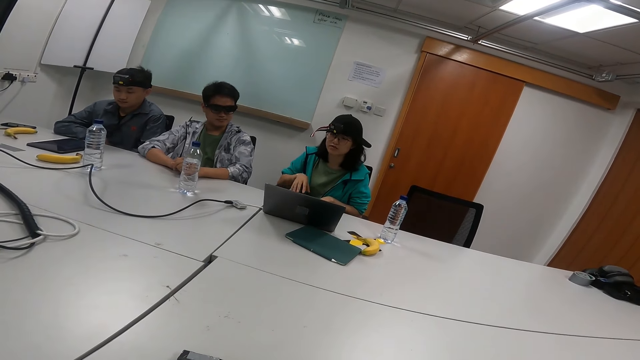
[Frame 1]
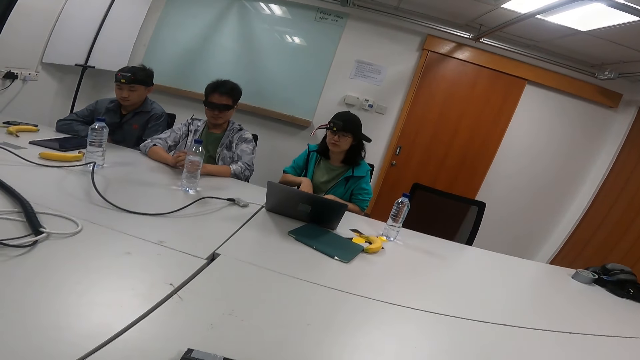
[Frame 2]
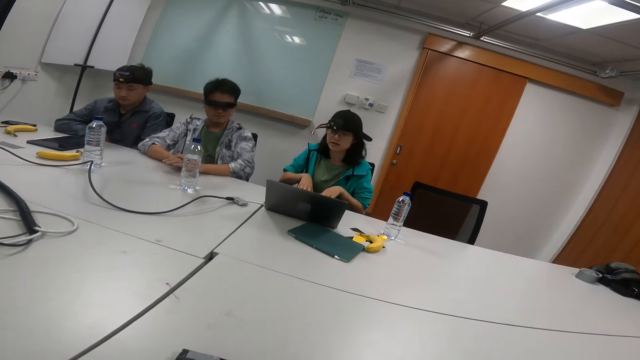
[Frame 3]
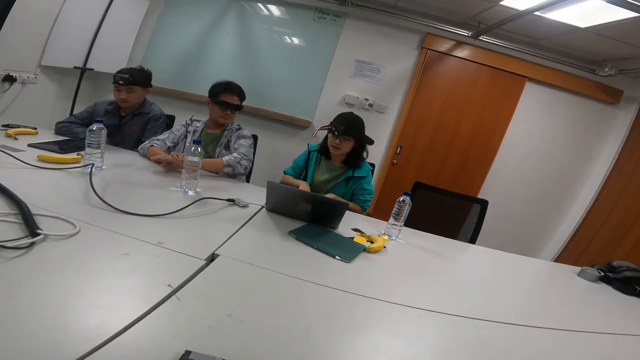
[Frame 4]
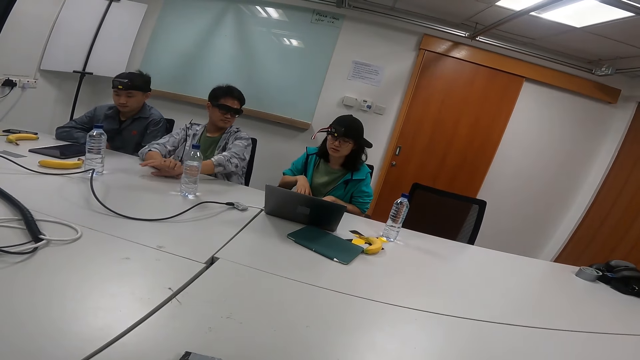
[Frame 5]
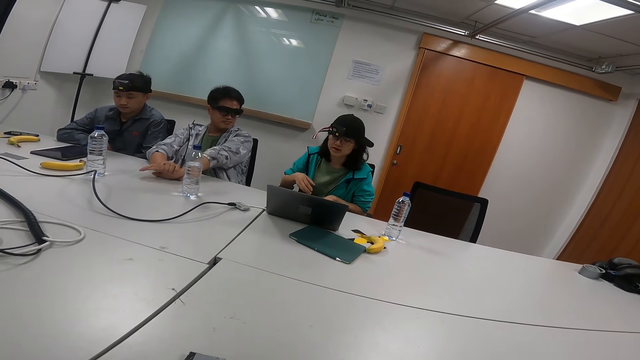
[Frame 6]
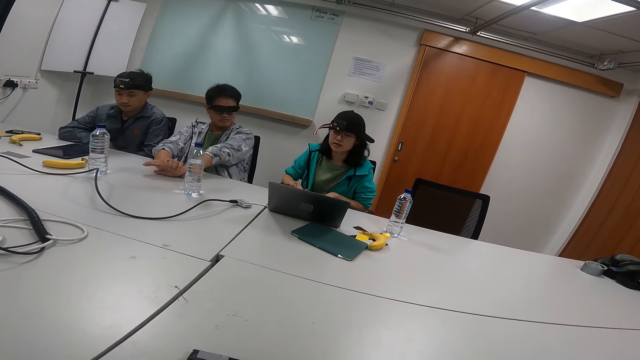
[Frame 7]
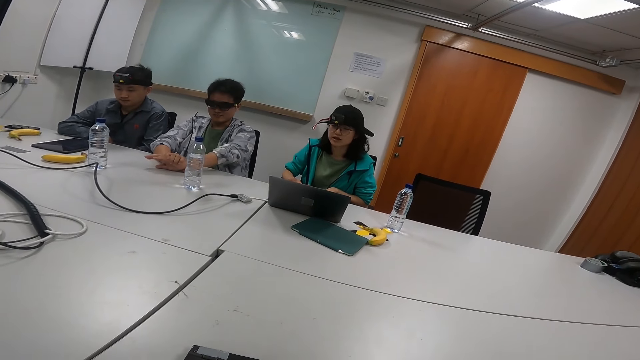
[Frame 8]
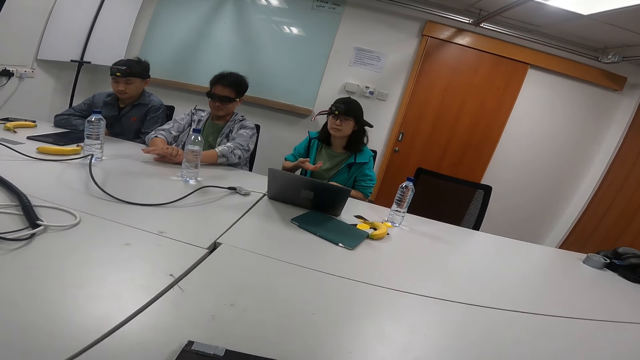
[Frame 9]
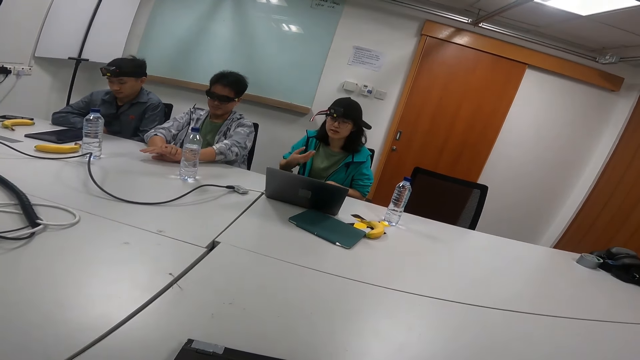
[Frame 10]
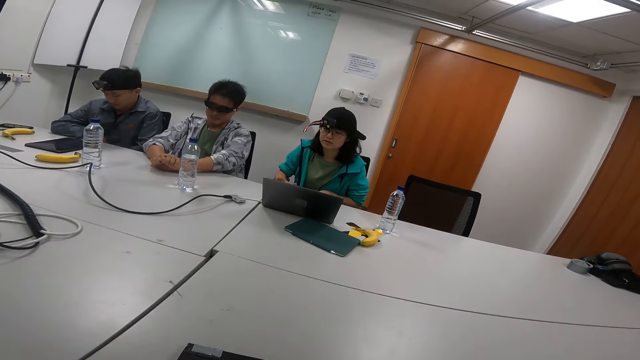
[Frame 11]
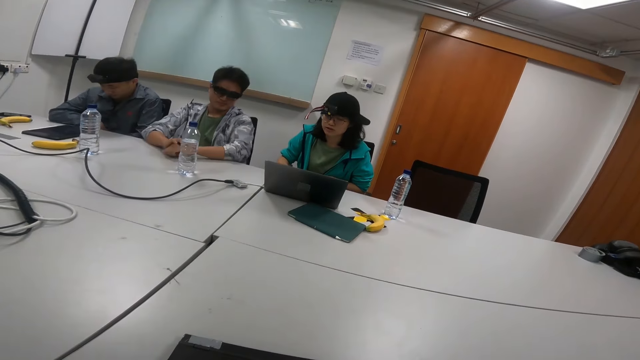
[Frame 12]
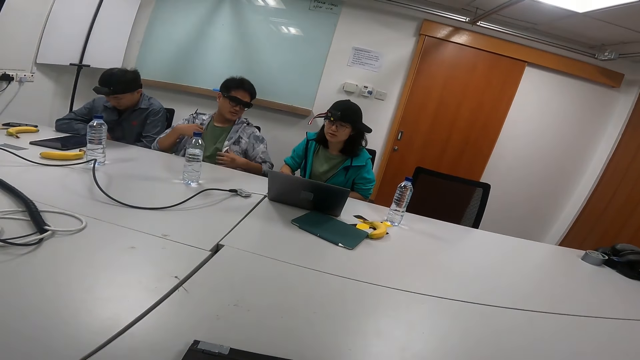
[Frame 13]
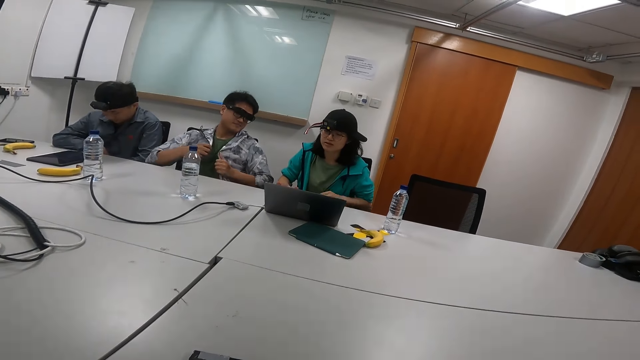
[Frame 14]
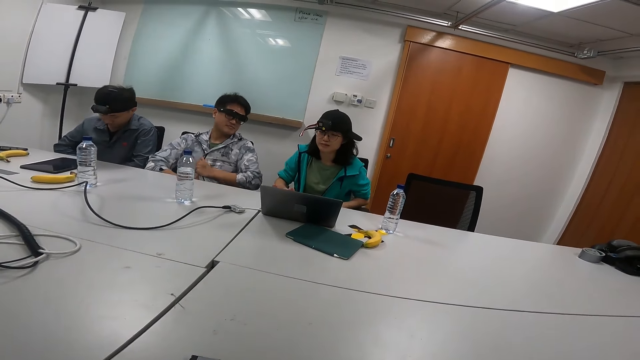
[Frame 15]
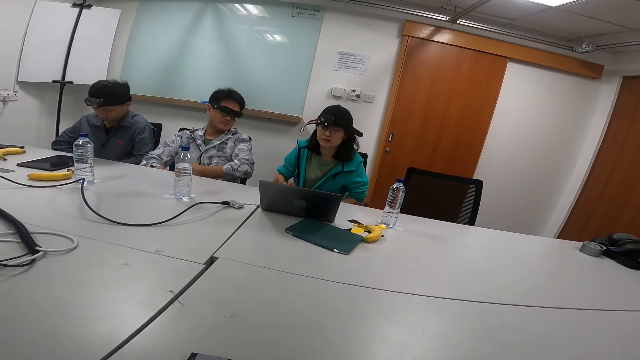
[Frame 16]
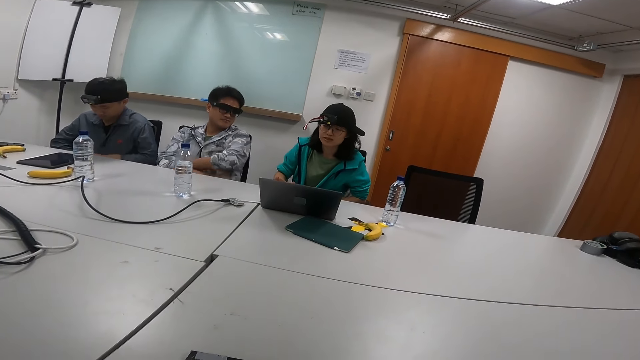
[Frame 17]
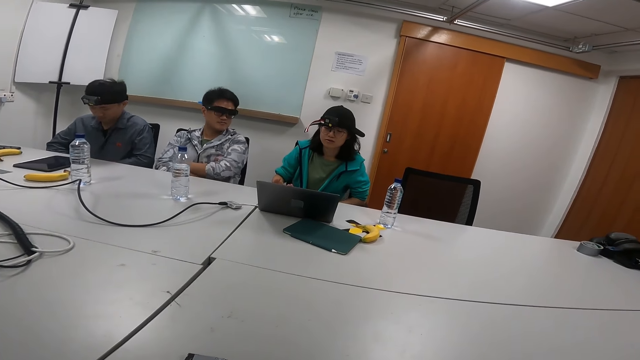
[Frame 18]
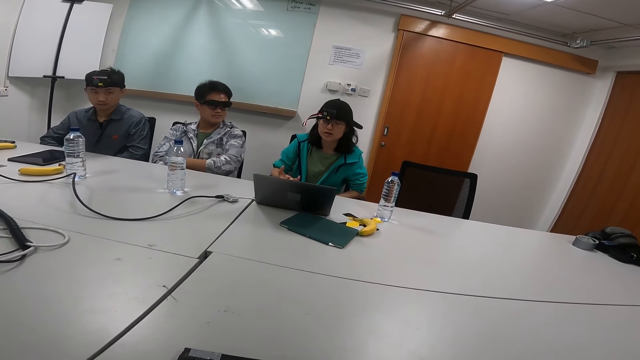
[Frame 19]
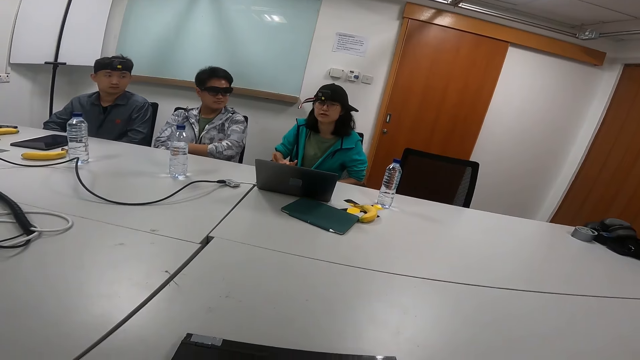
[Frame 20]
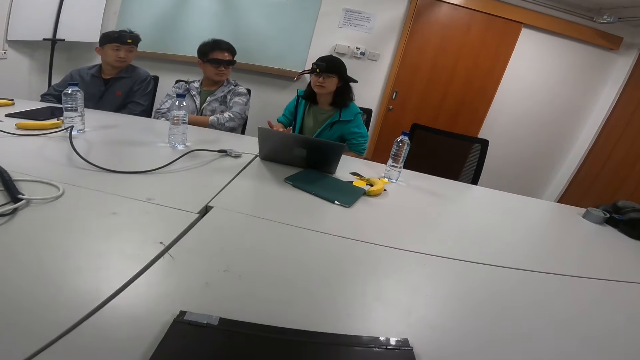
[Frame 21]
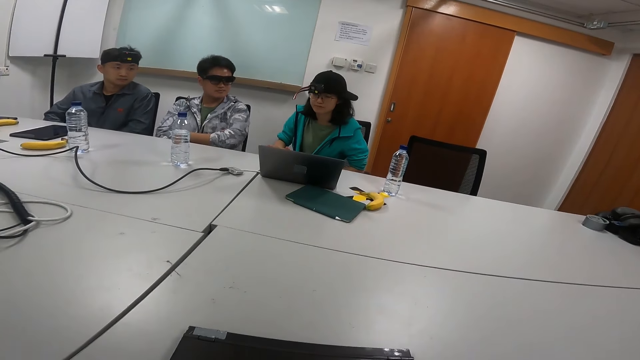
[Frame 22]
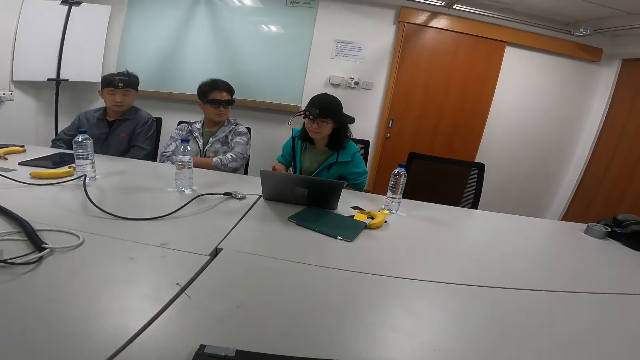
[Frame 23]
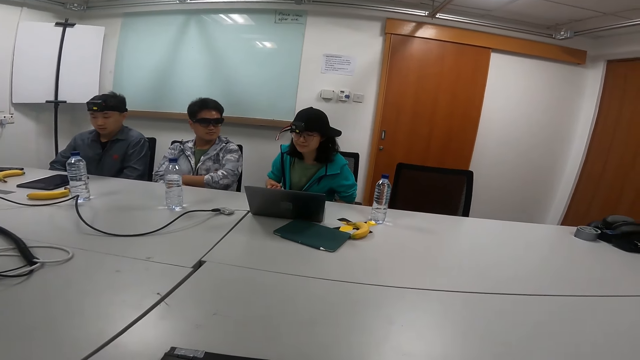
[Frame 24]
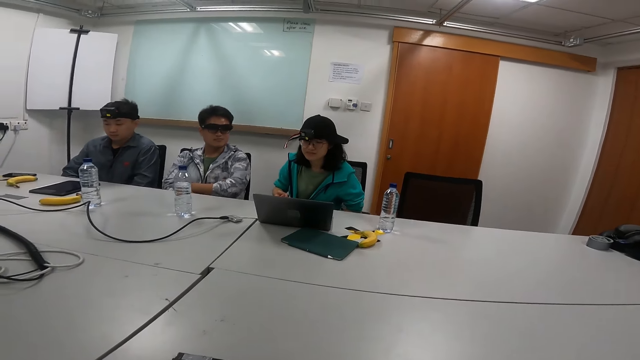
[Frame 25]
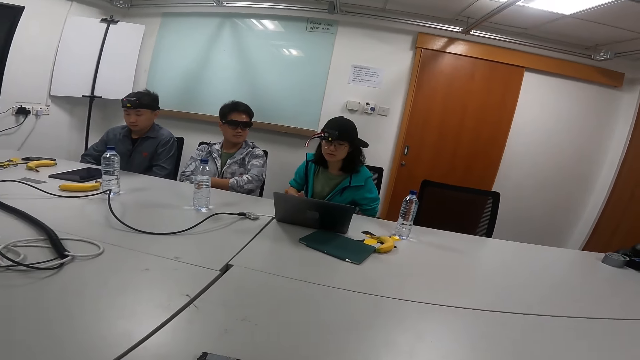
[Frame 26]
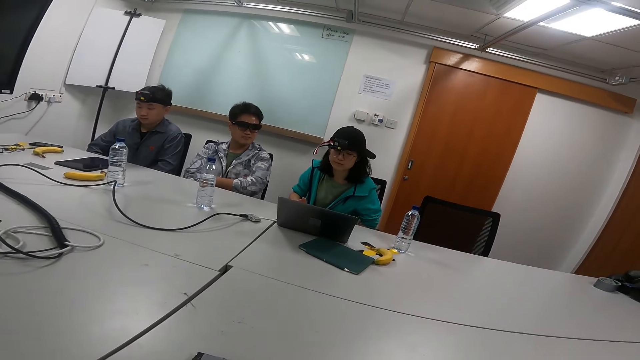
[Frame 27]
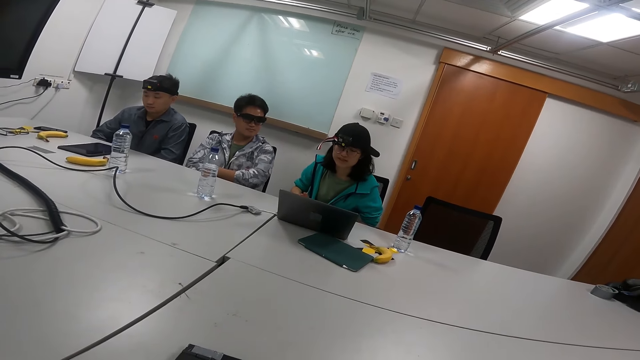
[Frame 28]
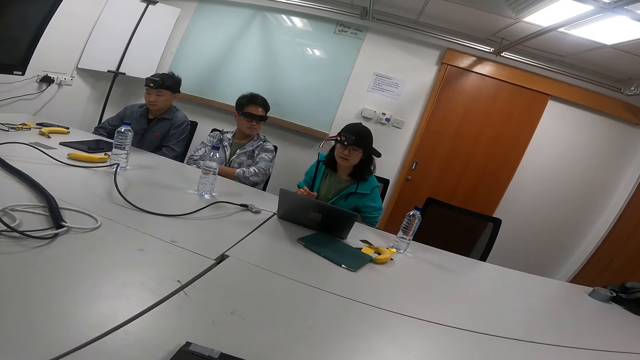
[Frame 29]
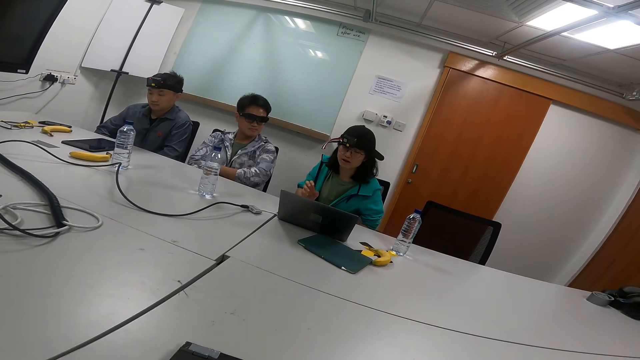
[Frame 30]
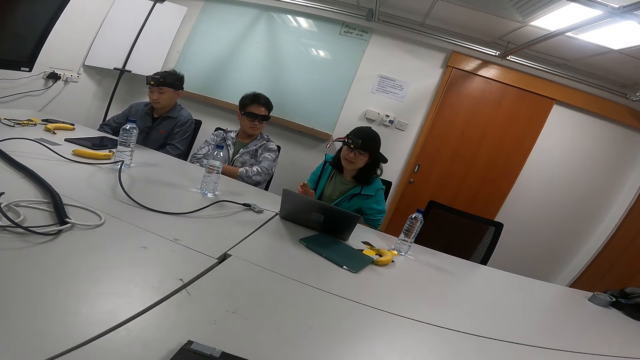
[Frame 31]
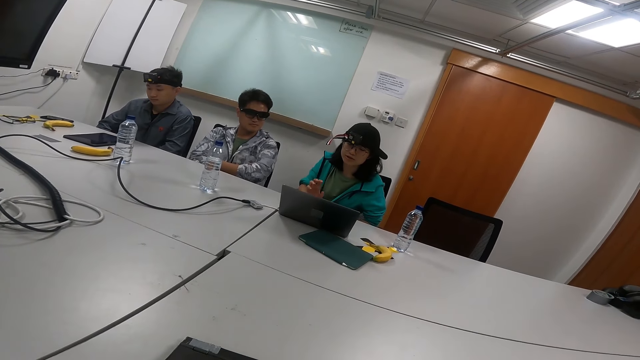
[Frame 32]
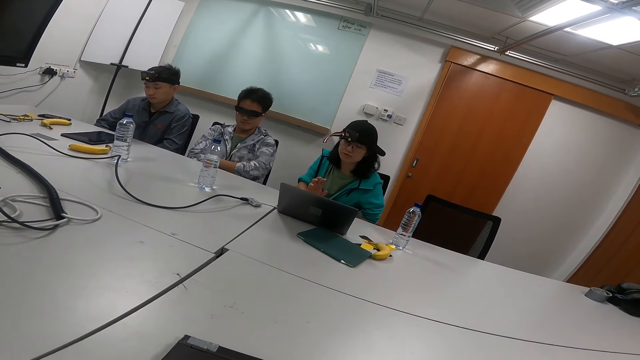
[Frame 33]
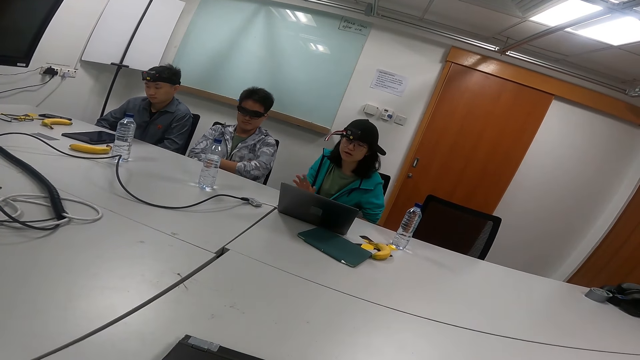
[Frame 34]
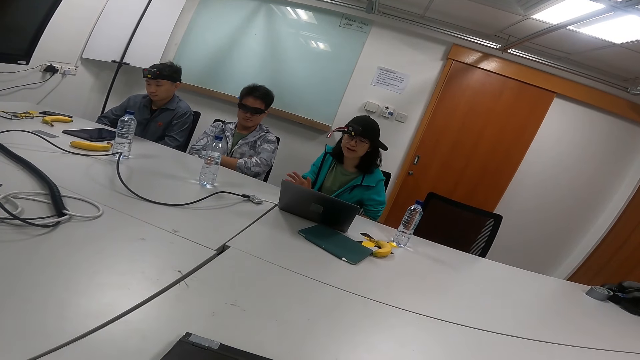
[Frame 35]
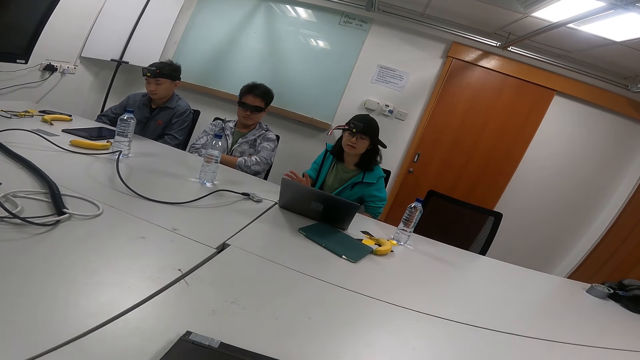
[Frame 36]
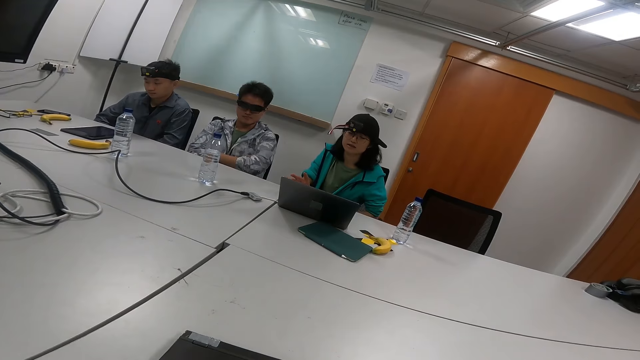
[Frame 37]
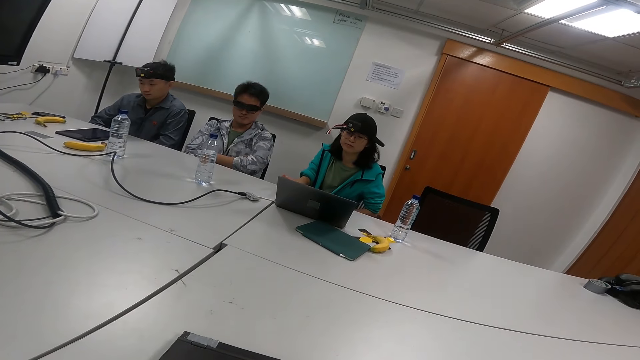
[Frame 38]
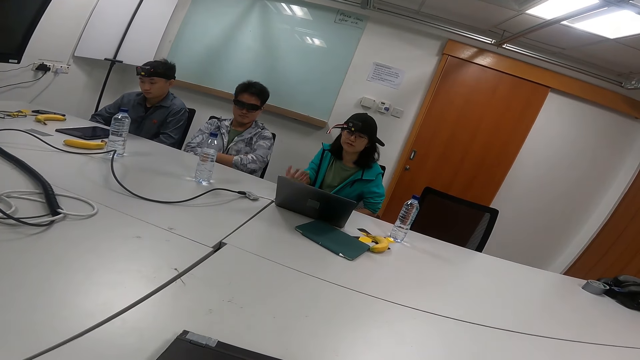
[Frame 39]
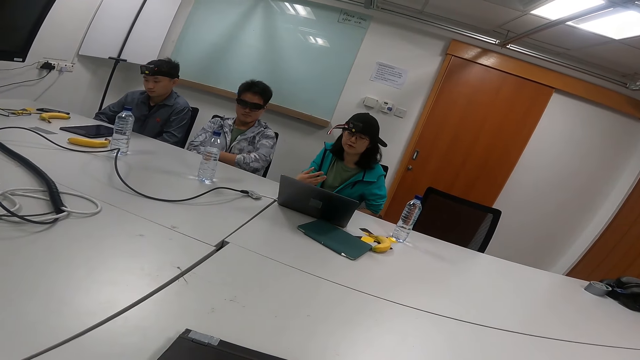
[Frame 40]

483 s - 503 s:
The second person stretches hands on the table and pulls the jacket together. The first person reads from the laptop.
